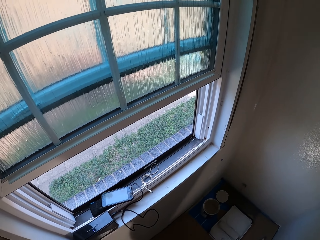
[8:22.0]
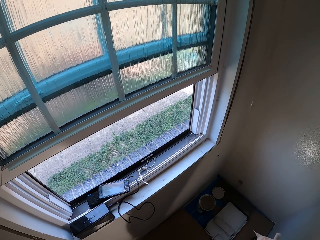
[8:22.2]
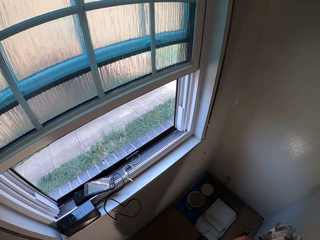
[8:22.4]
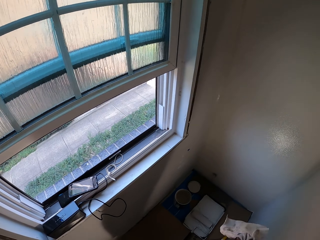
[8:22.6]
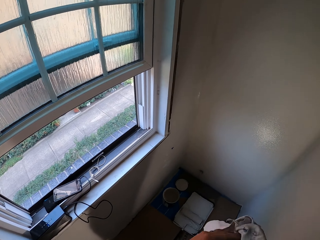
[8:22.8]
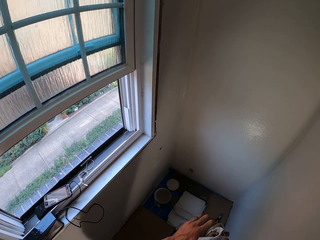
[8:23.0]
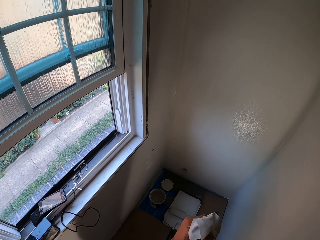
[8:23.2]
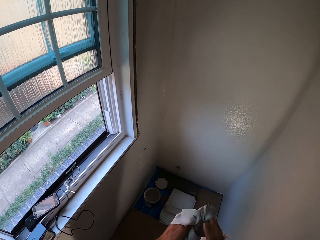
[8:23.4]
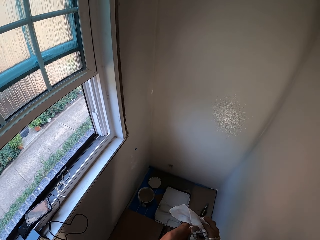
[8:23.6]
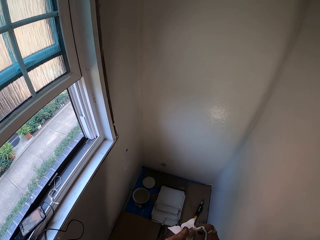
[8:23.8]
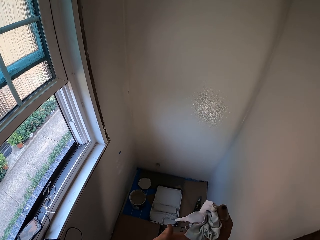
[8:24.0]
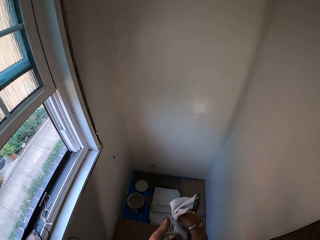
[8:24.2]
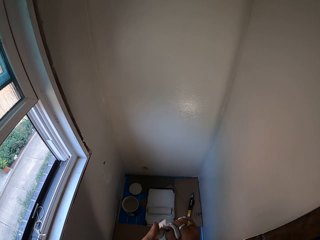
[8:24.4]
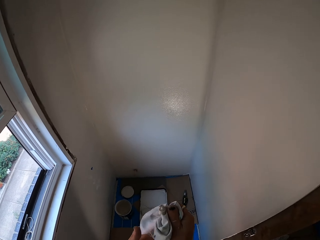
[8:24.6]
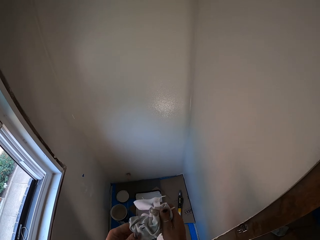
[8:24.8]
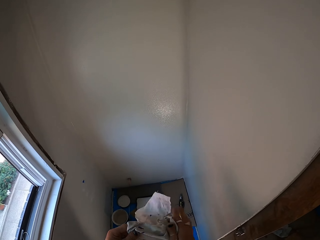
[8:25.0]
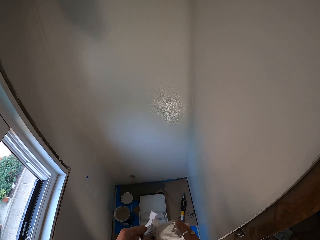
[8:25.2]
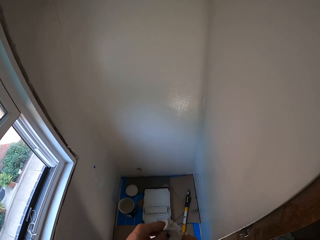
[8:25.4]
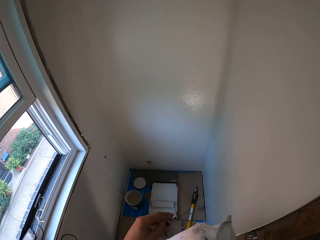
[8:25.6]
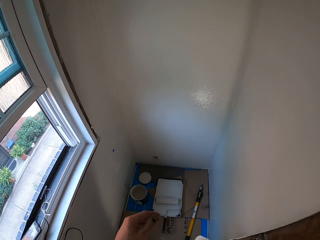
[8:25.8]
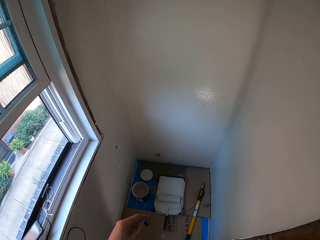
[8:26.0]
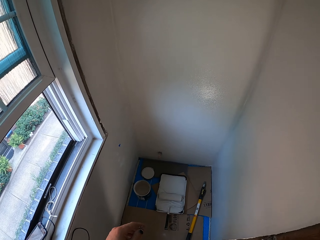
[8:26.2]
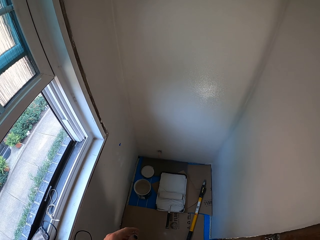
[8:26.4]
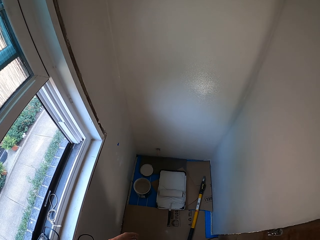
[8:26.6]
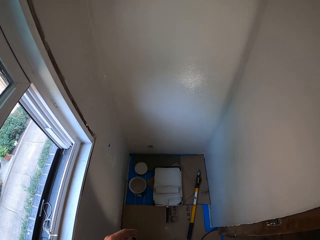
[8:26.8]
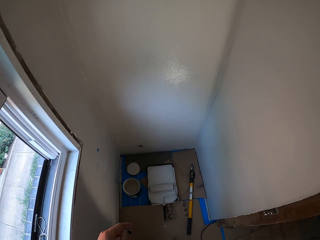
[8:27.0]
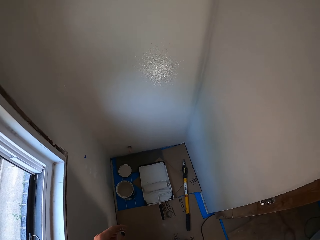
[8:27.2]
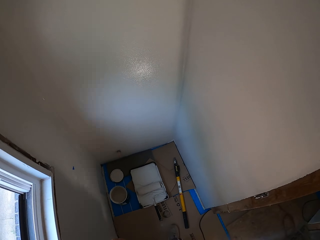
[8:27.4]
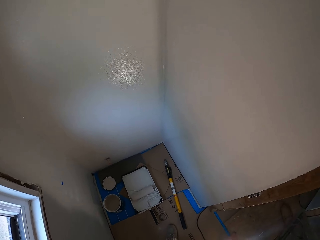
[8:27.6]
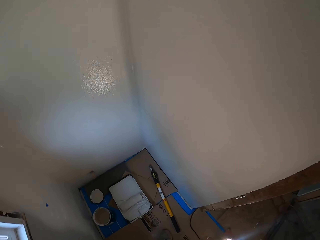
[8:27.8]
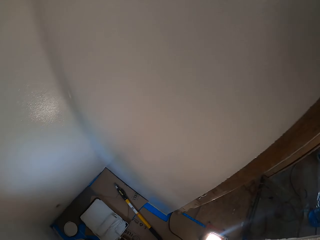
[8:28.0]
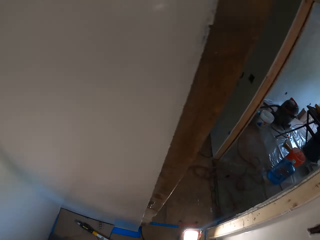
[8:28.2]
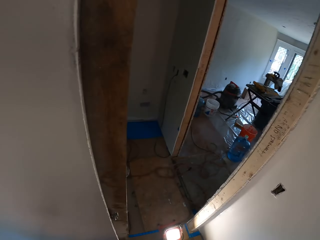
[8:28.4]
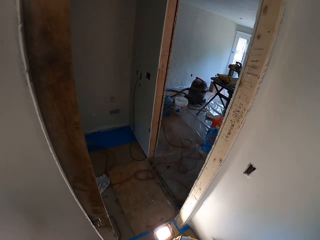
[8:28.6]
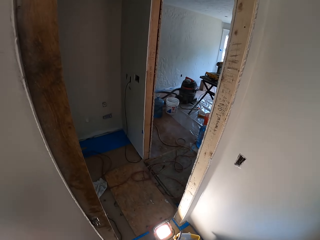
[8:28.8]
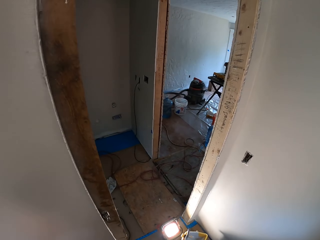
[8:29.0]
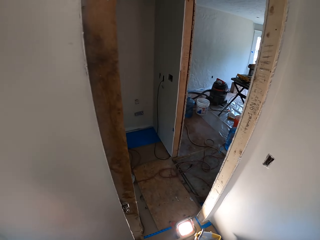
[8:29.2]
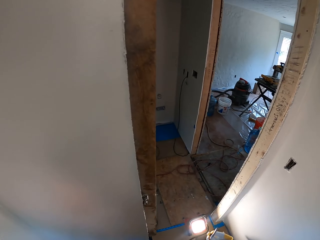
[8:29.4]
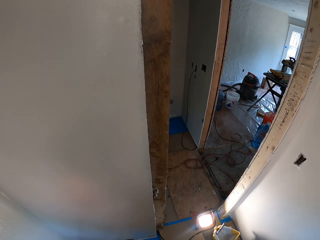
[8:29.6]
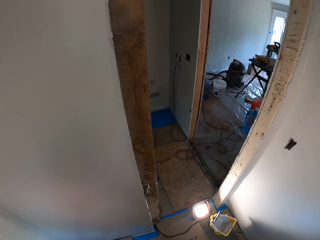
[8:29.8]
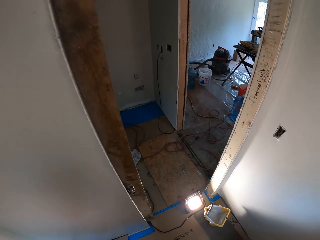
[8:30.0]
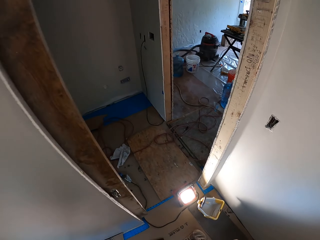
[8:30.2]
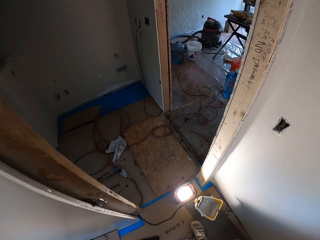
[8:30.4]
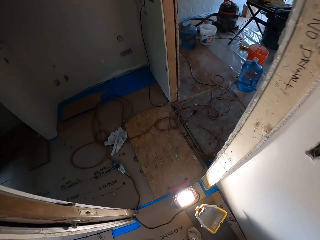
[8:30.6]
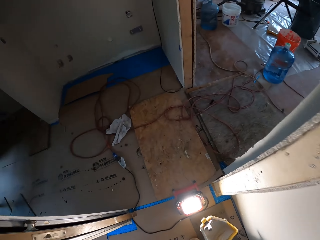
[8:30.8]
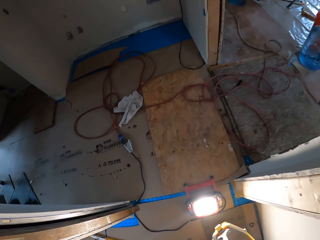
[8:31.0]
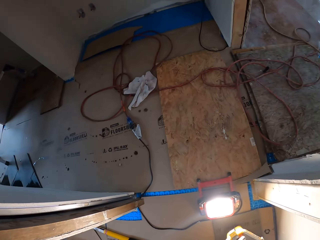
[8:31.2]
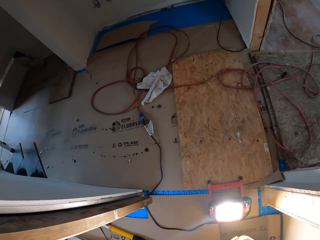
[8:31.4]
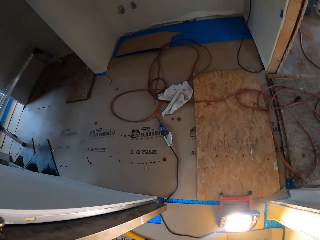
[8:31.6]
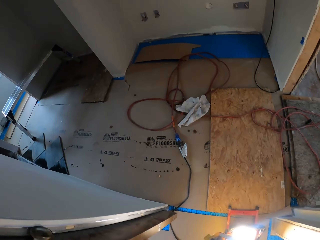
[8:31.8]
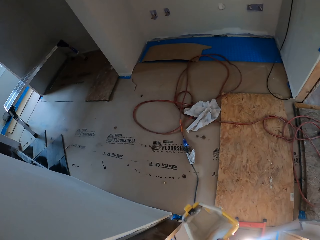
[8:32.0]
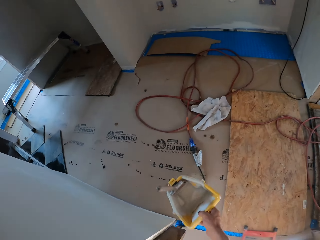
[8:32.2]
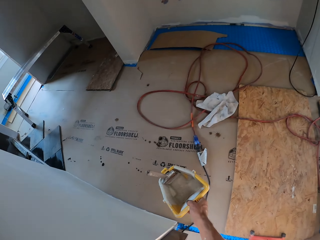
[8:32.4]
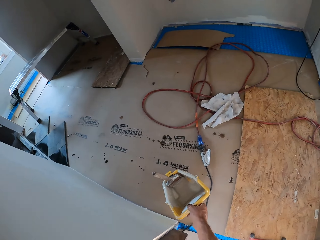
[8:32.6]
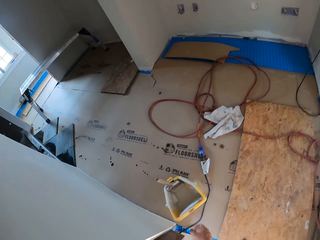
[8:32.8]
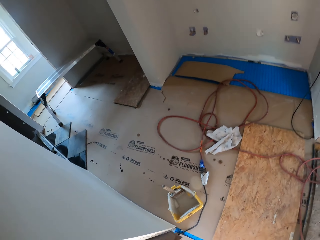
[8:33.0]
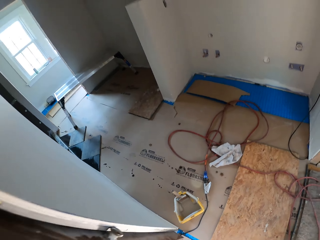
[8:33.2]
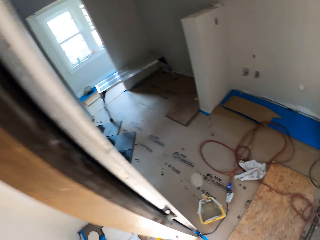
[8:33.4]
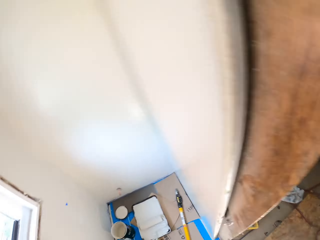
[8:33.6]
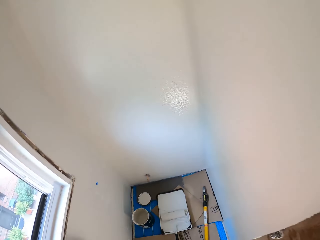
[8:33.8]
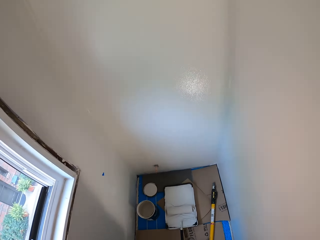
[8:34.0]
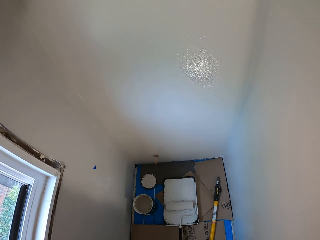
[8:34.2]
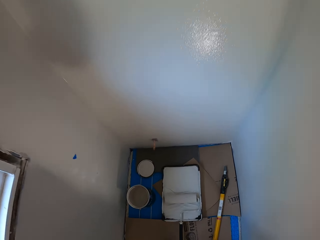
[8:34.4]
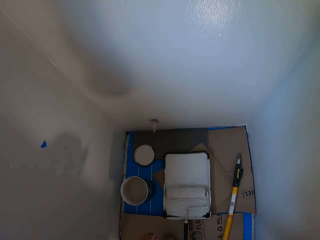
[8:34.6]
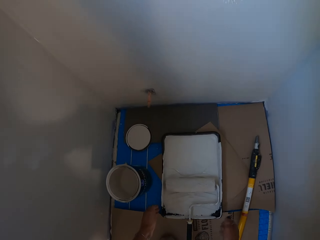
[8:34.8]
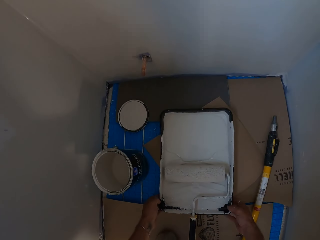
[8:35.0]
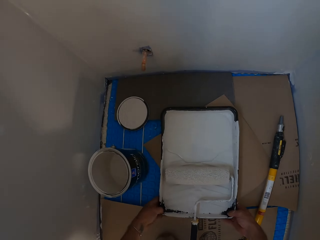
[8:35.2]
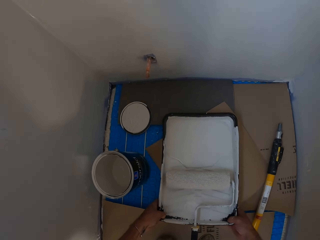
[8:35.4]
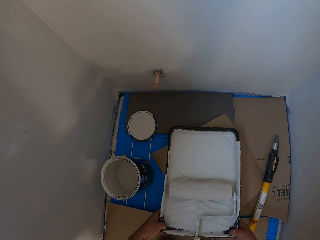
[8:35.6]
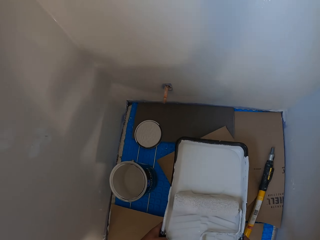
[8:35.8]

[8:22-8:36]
The camera wearer wipes their hands with a cloth. They look around. They move around. They grab a paint bucket. They put the bucket on the floor. They turn around. They move around. They lift a paint cuvette.

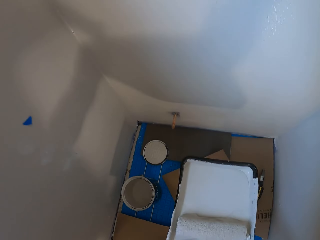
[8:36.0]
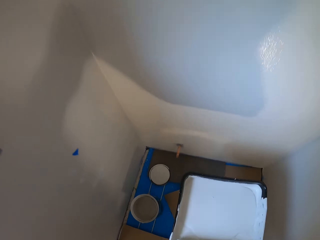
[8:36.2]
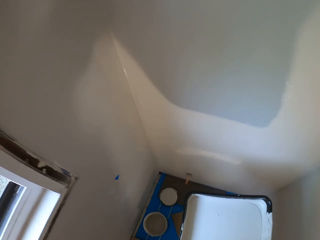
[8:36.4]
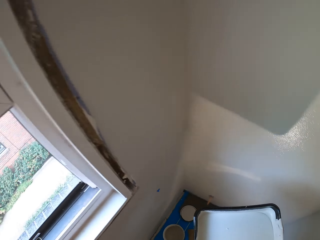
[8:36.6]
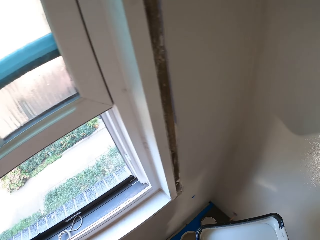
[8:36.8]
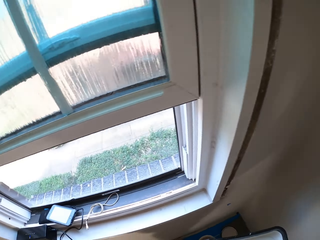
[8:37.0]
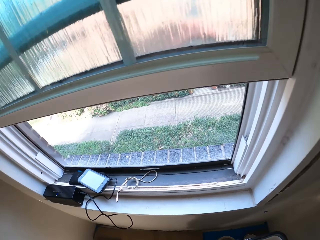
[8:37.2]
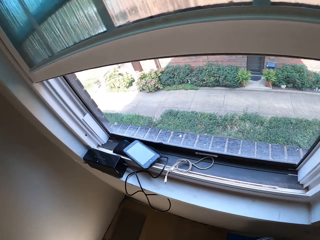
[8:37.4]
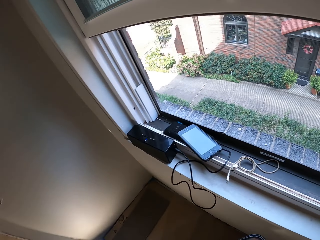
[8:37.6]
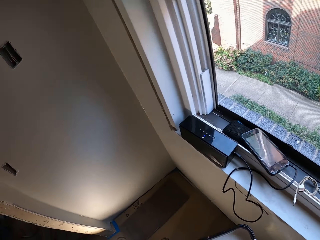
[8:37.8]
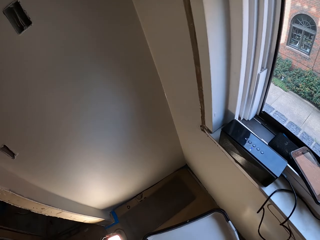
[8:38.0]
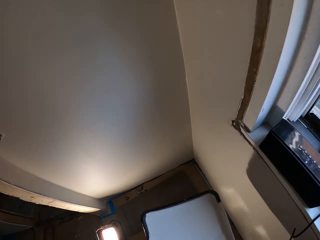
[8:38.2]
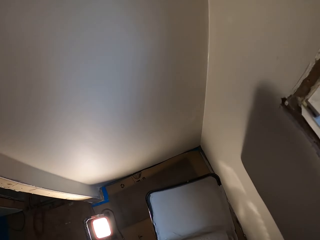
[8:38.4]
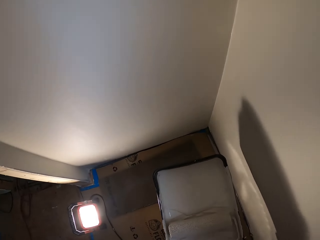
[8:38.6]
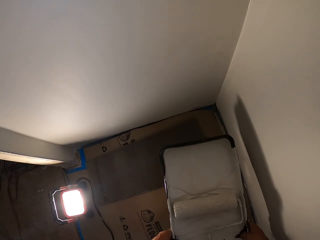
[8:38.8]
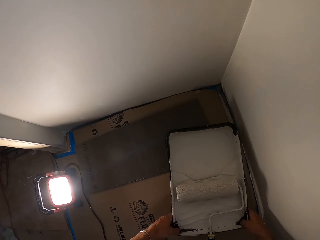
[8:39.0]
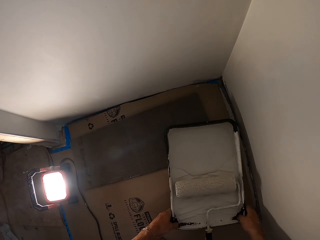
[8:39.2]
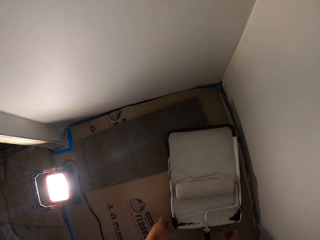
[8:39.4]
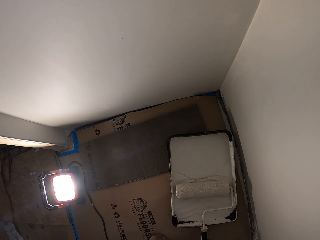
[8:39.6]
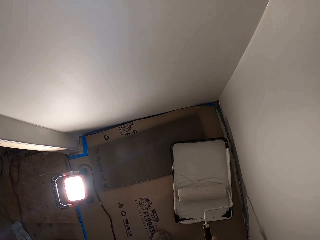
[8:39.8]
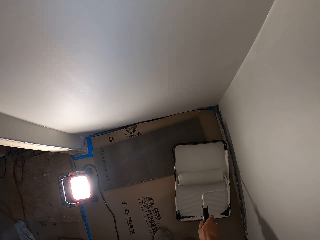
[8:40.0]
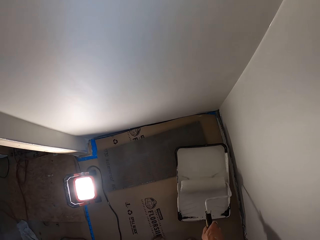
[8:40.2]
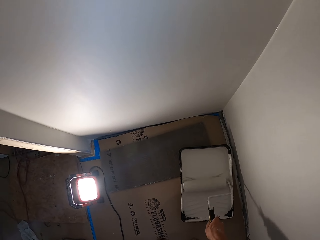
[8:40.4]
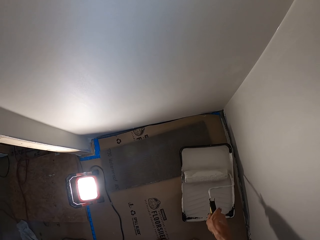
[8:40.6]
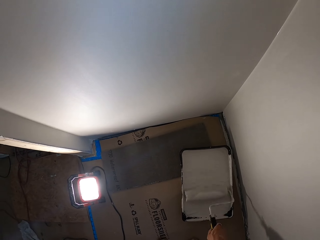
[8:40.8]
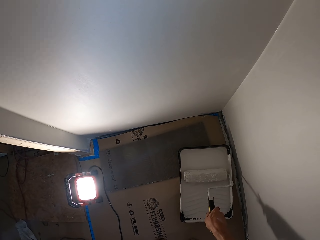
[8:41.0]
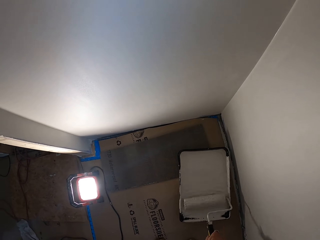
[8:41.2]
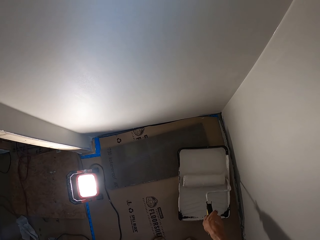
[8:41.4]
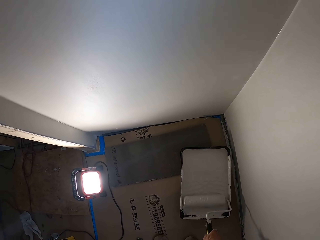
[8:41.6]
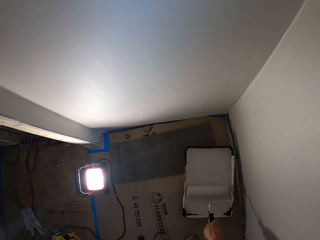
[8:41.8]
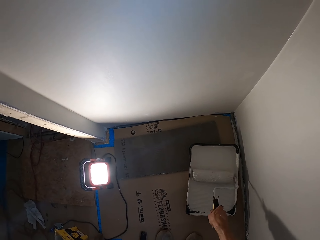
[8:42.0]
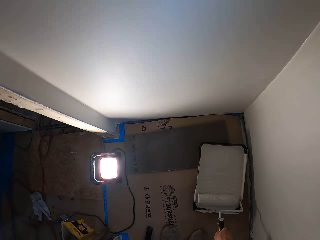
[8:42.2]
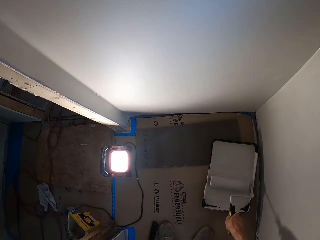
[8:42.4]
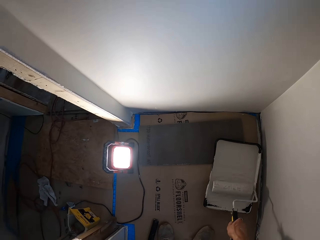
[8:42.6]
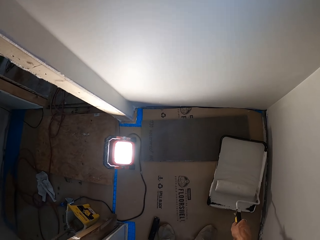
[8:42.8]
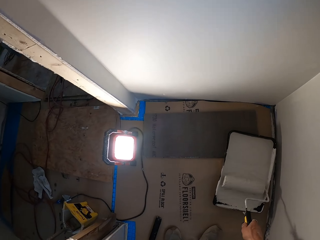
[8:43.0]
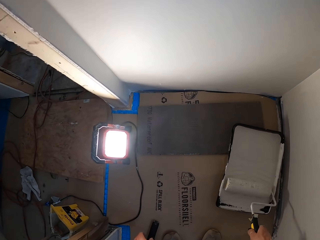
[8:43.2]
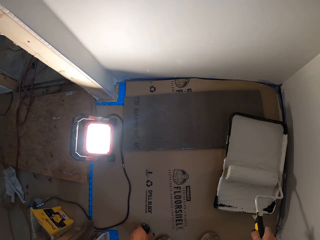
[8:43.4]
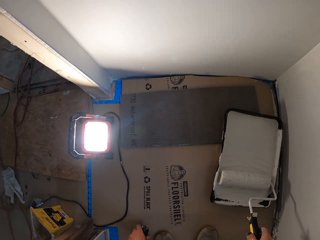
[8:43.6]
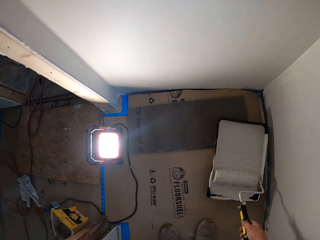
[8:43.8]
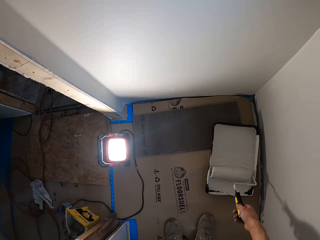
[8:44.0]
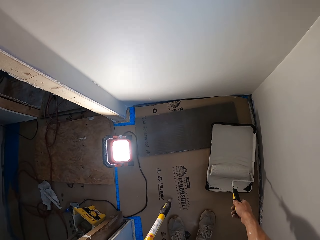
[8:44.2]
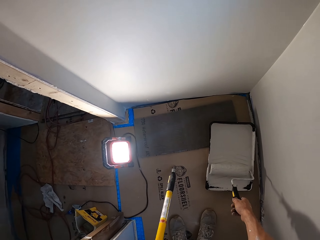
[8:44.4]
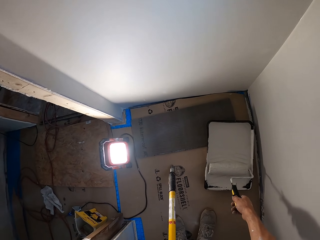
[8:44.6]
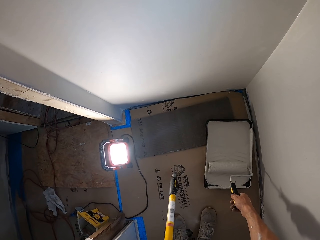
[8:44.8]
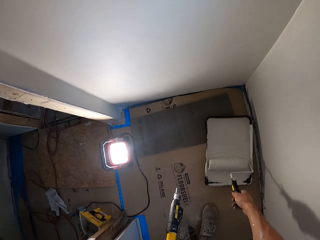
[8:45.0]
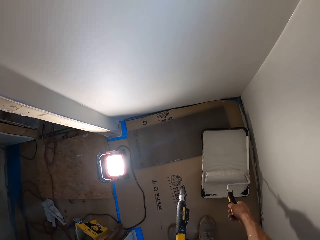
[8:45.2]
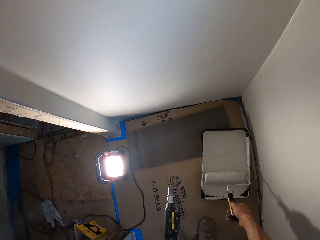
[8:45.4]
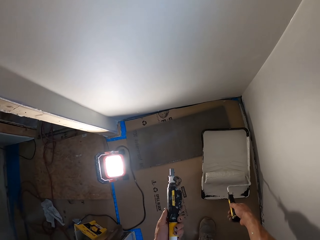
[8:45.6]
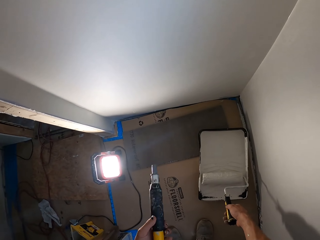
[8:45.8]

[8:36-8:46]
The camera wearer carries a paint tray. They move around. They put the paint tray on the floor. They roll a paint roller in paint. They hold a handle. They hold the paint roller.
